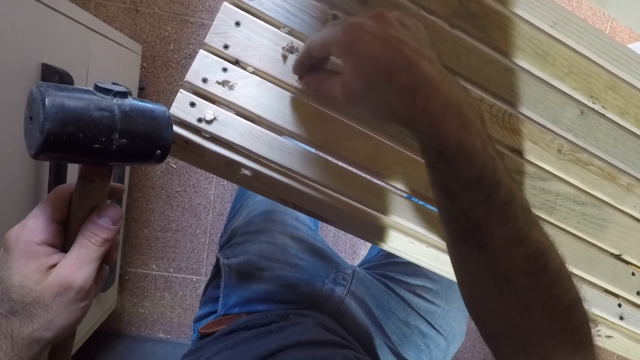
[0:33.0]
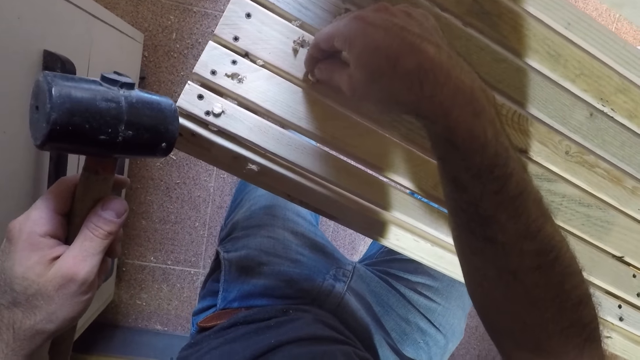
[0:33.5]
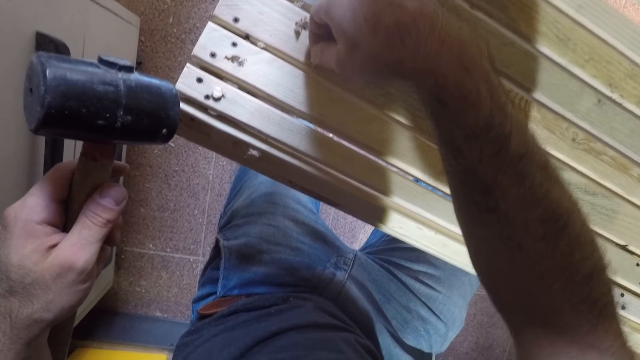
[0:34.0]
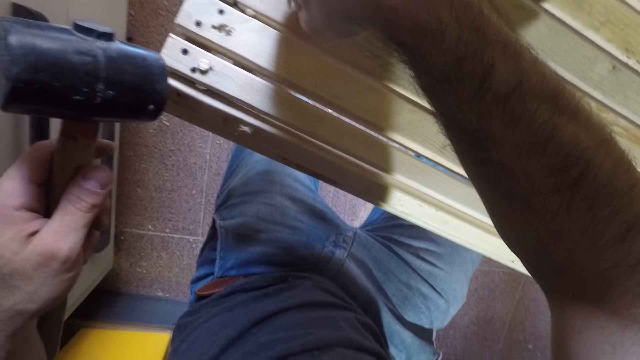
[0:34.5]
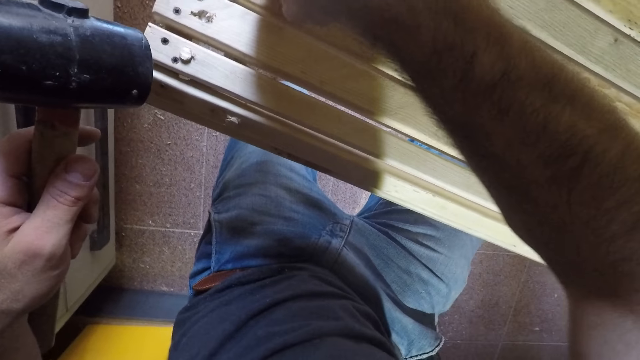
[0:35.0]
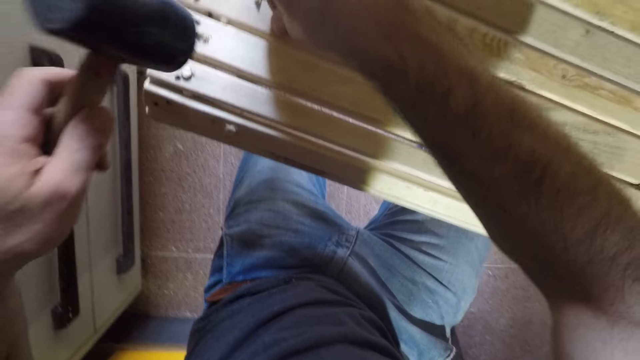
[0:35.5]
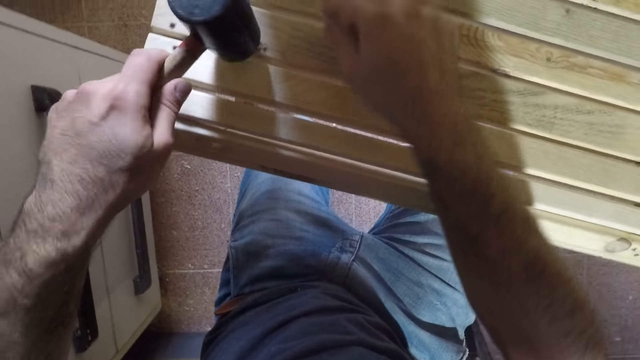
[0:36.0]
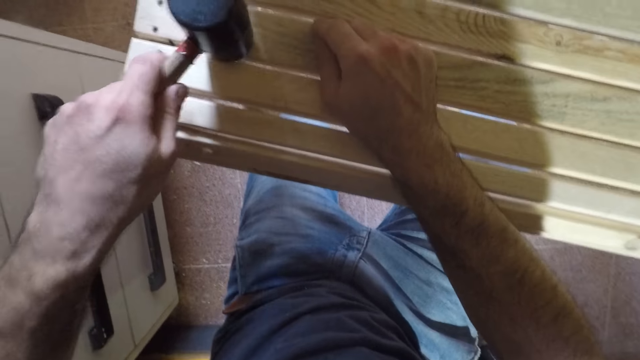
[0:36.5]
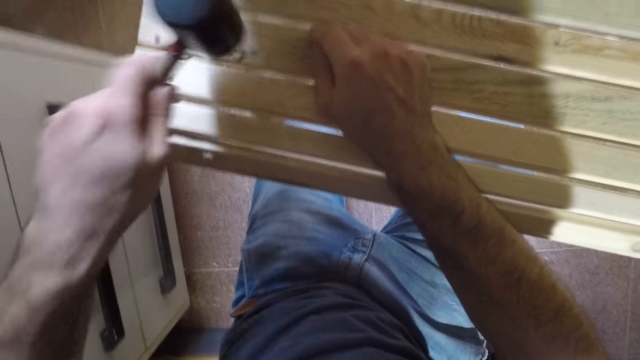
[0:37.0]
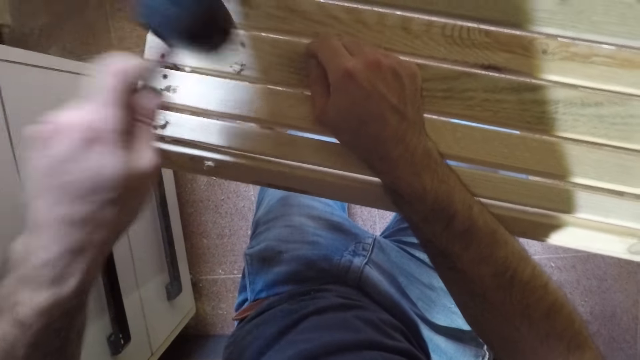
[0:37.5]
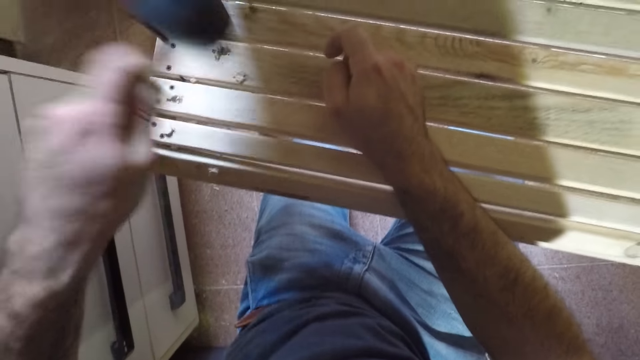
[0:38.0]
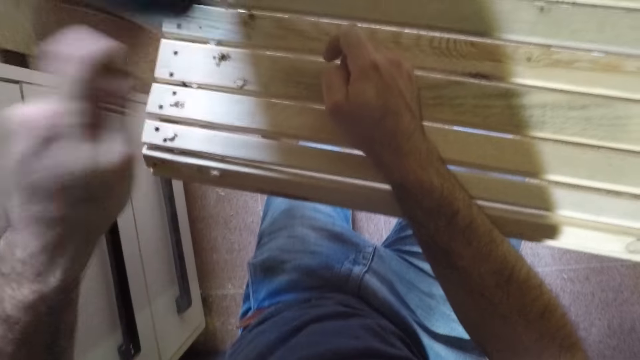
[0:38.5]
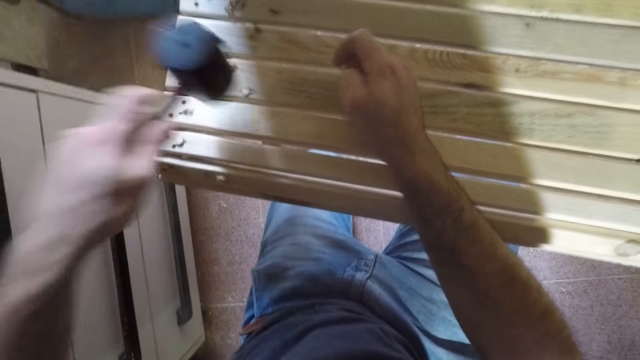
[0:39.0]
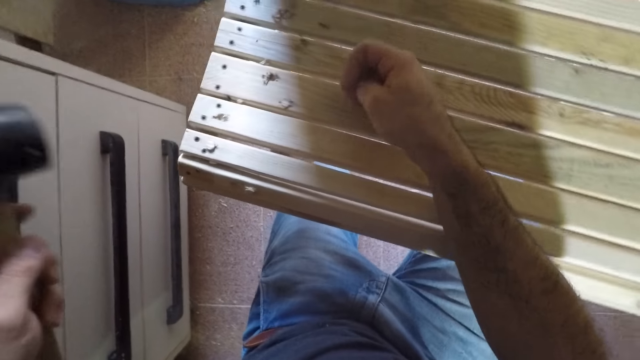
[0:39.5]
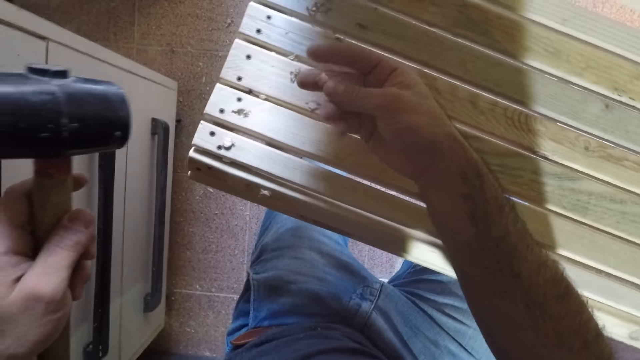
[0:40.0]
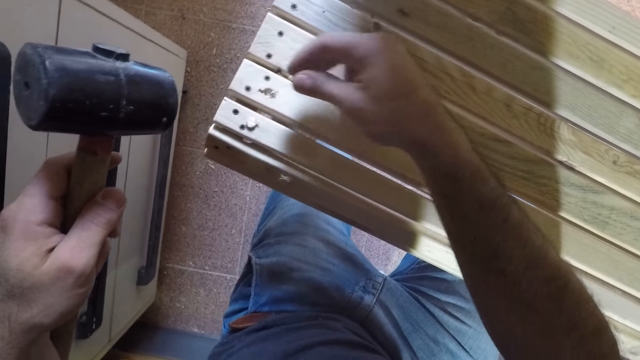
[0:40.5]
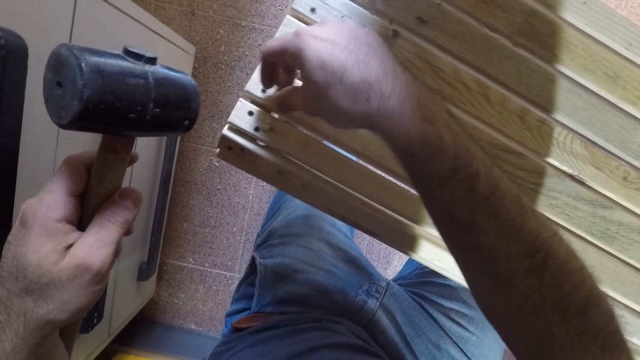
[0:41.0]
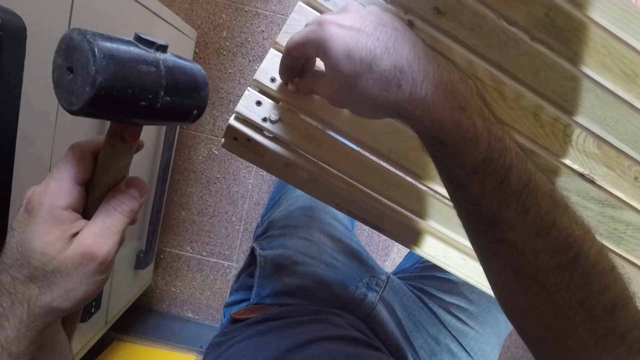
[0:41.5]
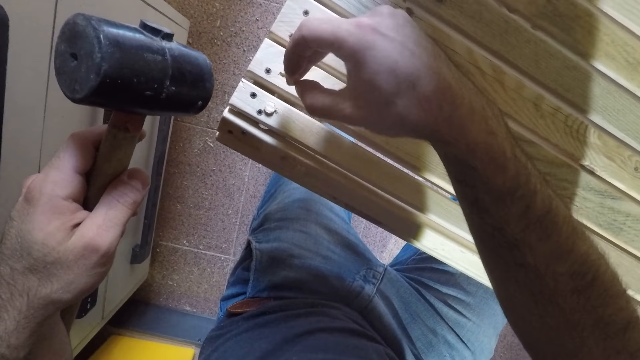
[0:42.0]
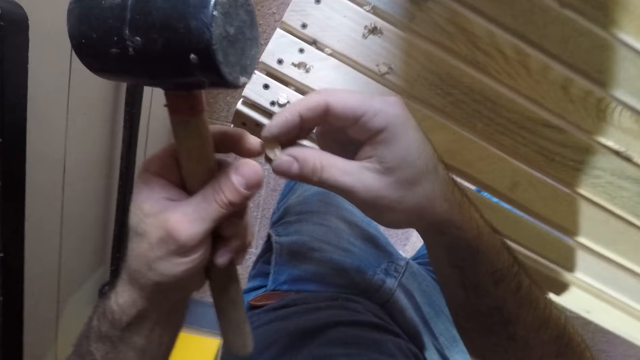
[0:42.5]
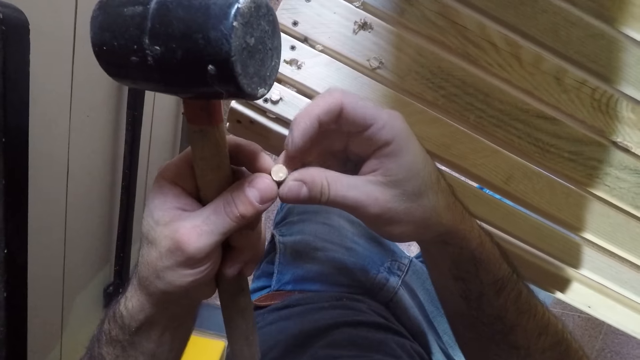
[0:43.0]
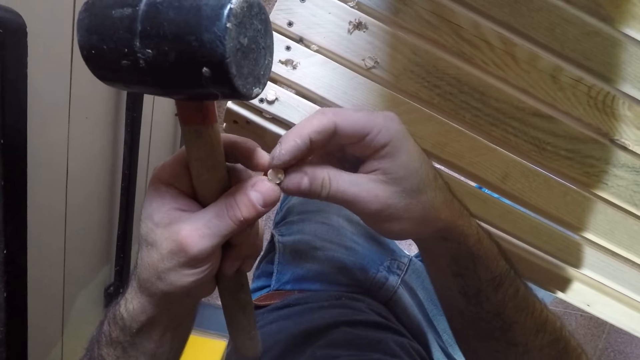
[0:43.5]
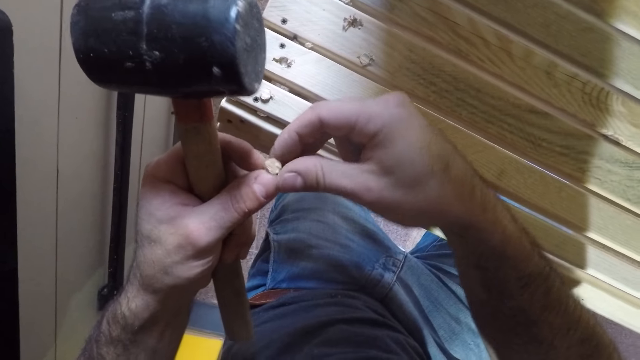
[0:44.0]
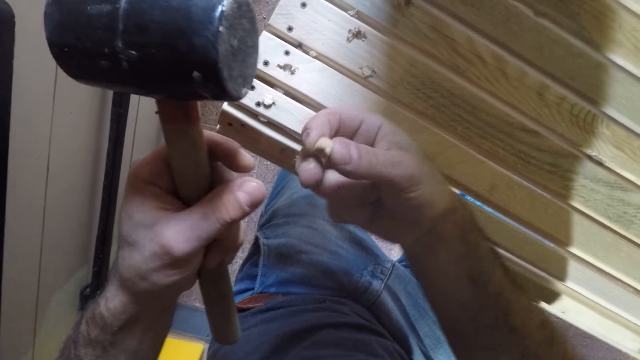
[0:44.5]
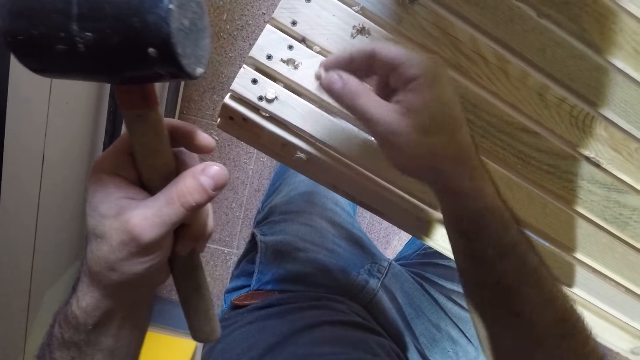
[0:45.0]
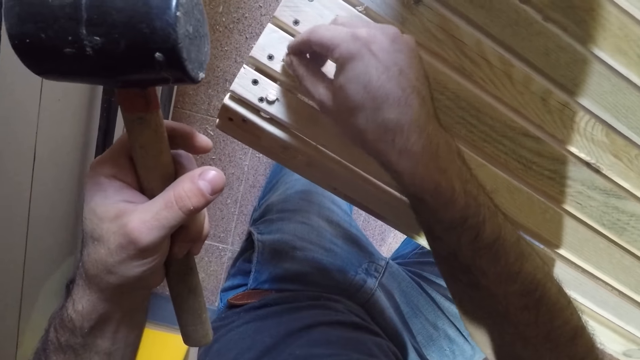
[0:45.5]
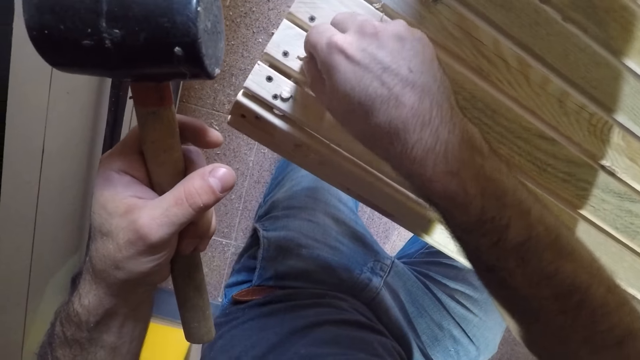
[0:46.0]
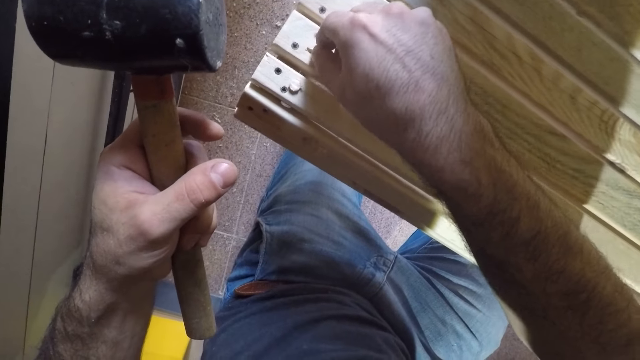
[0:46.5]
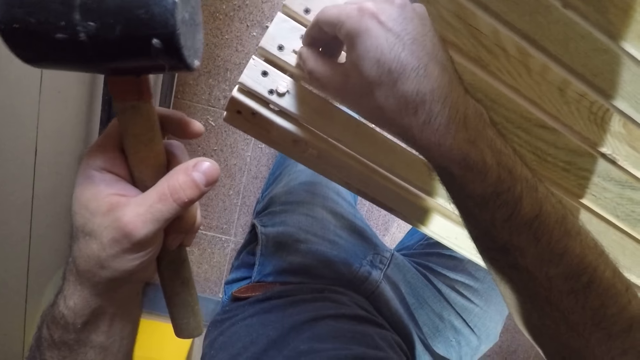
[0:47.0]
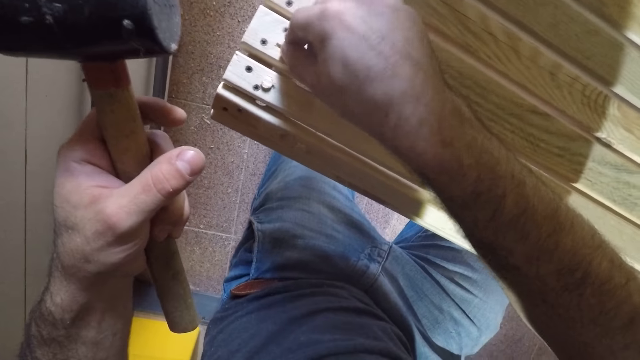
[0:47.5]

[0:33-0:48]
The camera wearer picks a wood screw hole plug or beech dowel. He puts the wood screw hole plug in a hole. He hits the beech dowel with the hammer in the hole. He fixes another beech dowel in a hole on the woodwork with his right hand. He adjusts the beech dowel with both hands. He holds the wood screw hole plug in his hand. He fixes the beech dowel on the woodwork with his right hand.

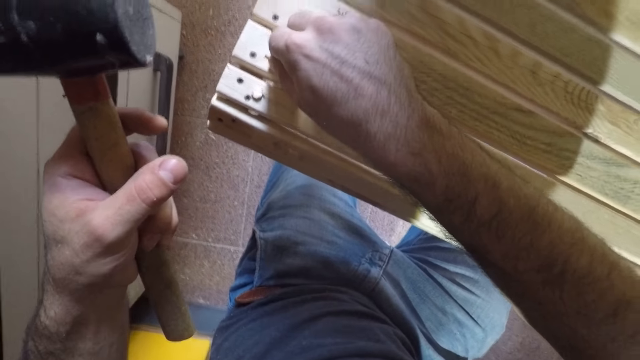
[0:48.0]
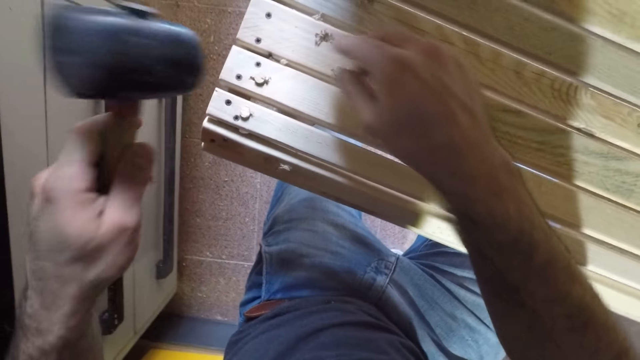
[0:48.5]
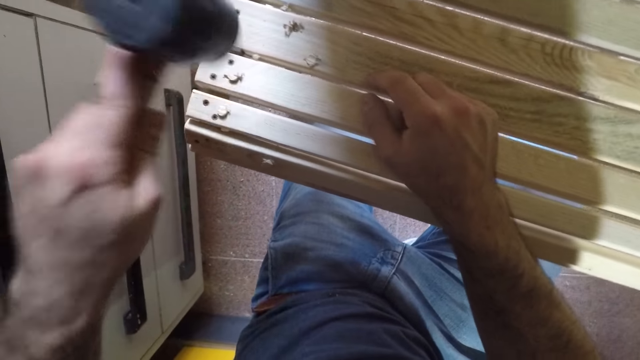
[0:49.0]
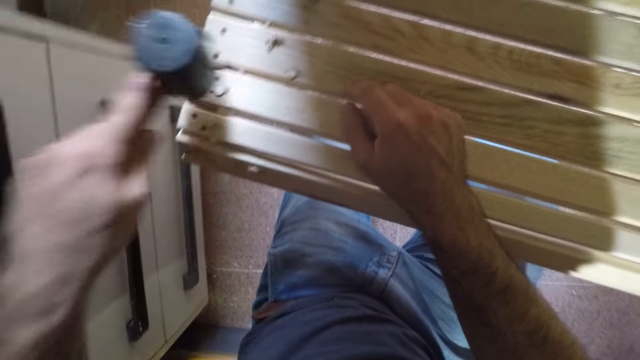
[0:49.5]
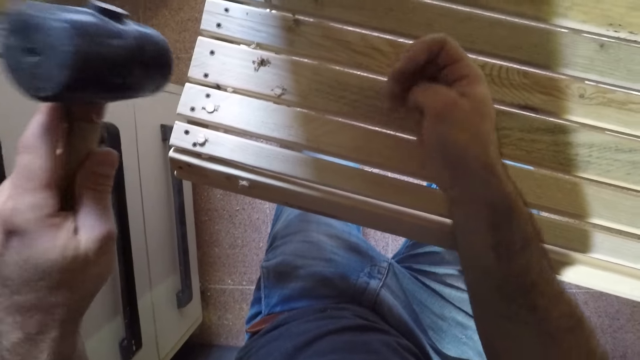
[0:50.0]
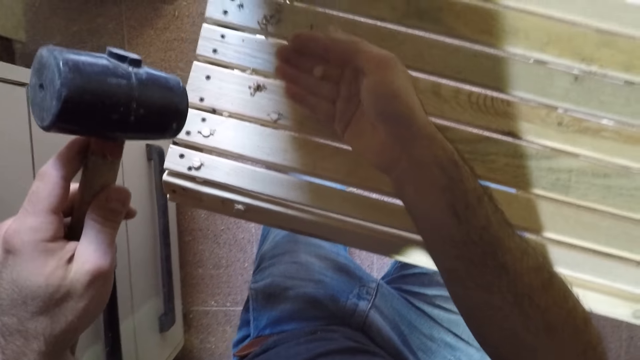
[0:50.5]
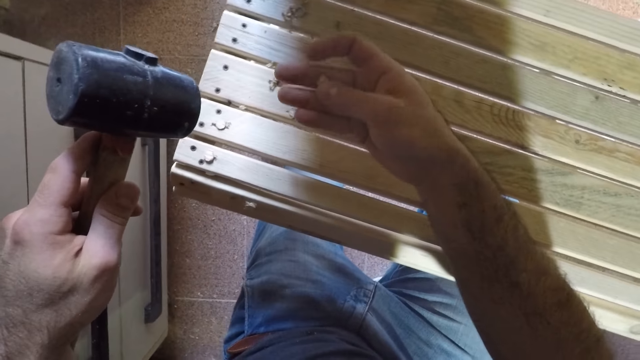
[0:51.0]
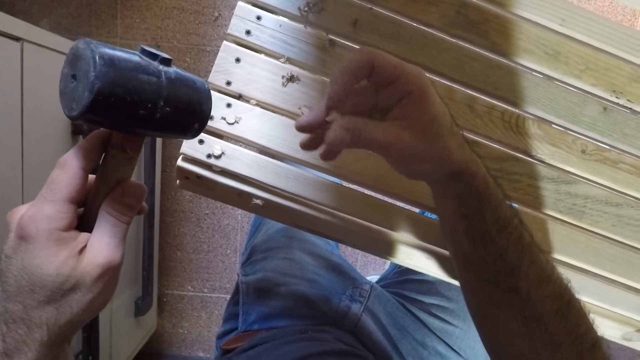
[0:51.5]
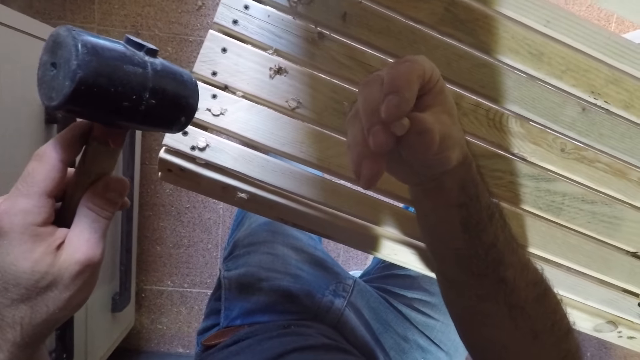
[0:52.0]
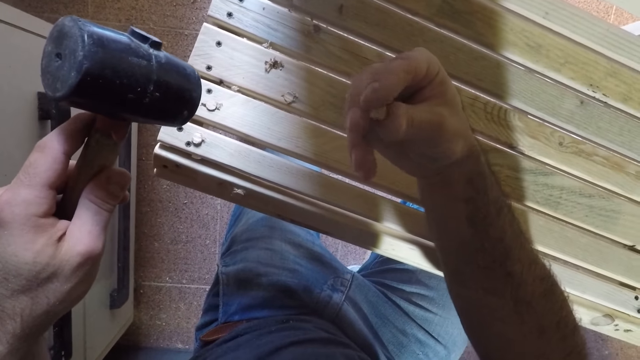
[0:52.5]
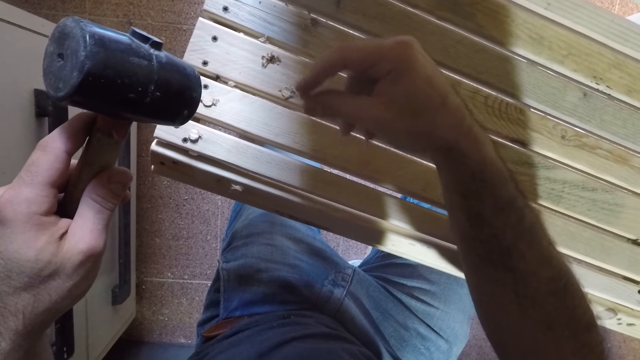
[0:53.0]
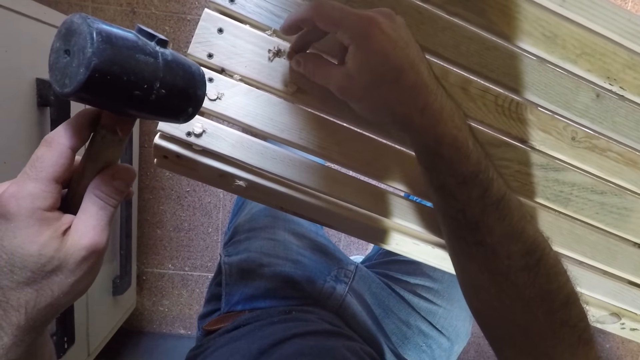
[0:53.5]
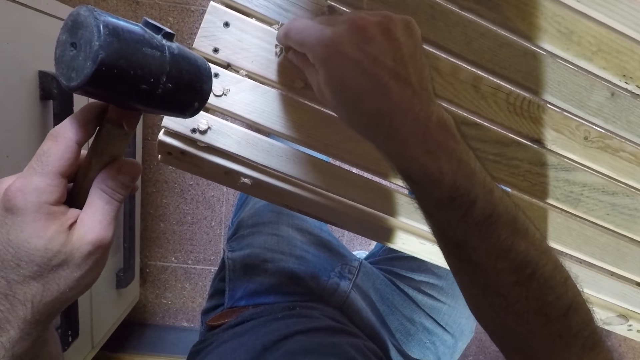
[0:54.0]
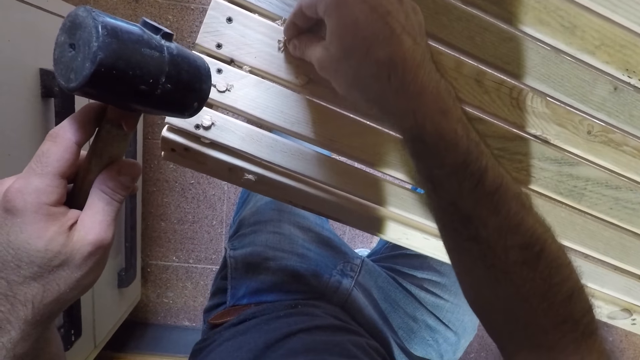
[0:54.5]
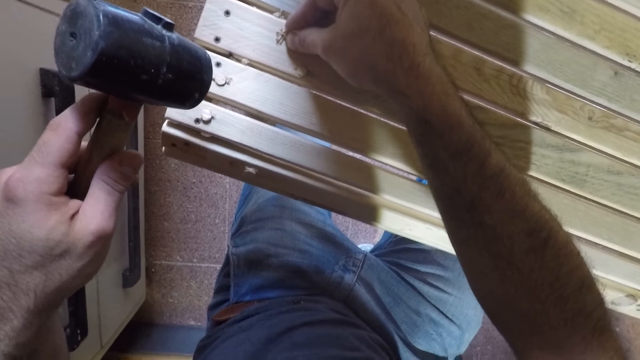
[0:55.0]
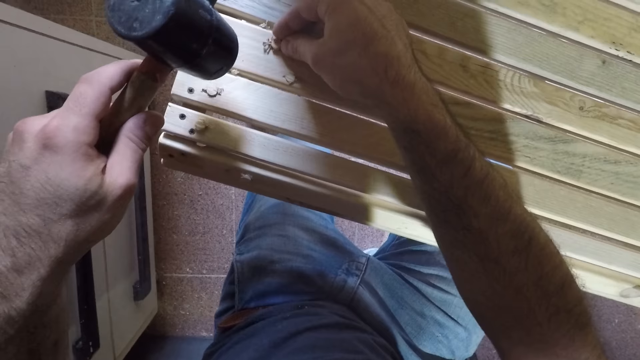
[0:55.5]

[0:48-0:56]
The camera wearer hits the beech dowel or wood screw hole plug with the hammer in the hole. He adjusts another beech dowel with his right hand. He looks at the wood screw hole plug in his hand. He fixes the beech dowel in a hole on the woodwork with his right hand.
